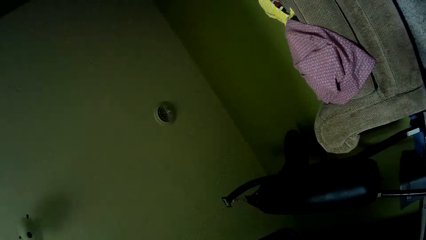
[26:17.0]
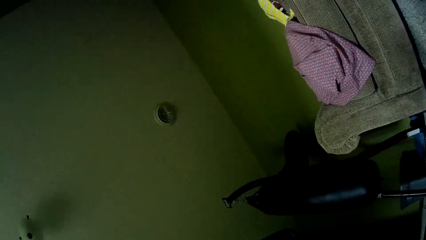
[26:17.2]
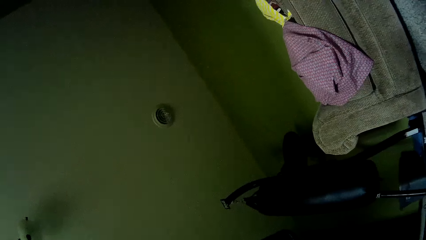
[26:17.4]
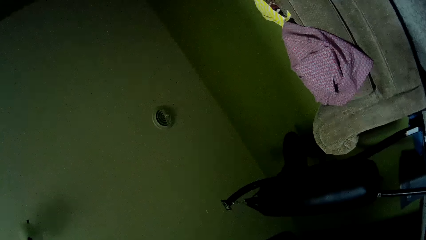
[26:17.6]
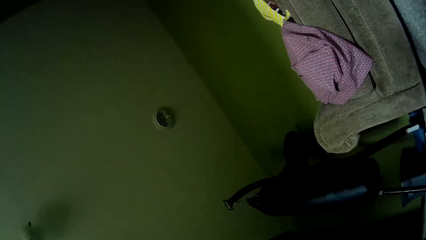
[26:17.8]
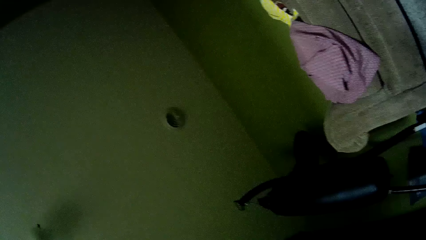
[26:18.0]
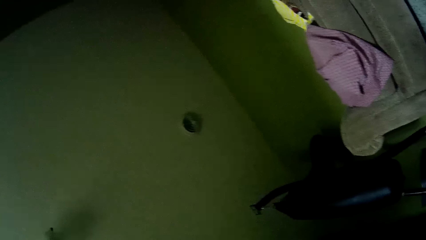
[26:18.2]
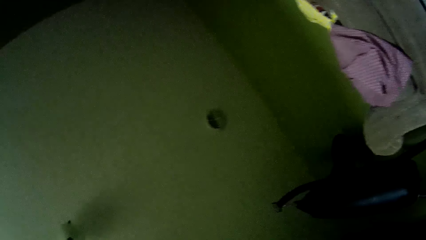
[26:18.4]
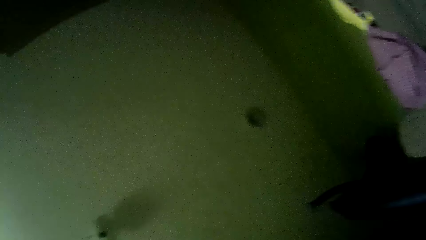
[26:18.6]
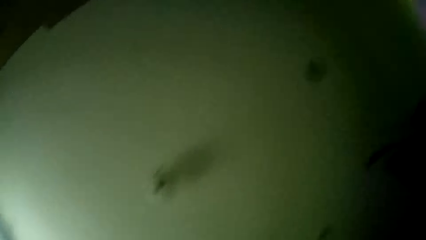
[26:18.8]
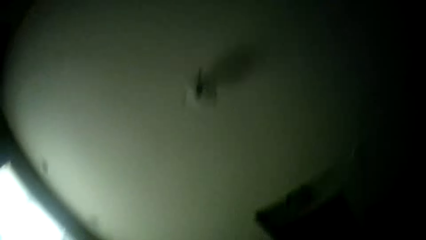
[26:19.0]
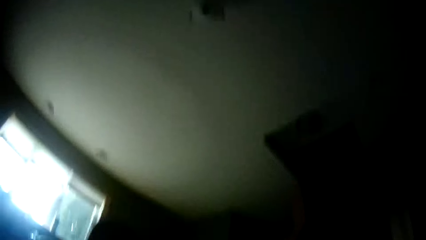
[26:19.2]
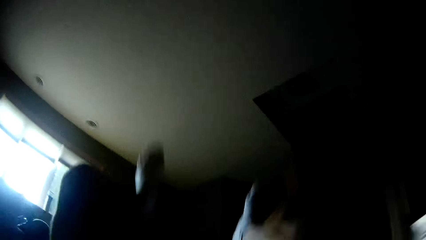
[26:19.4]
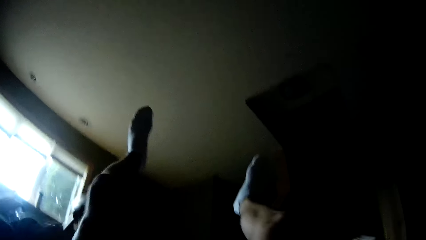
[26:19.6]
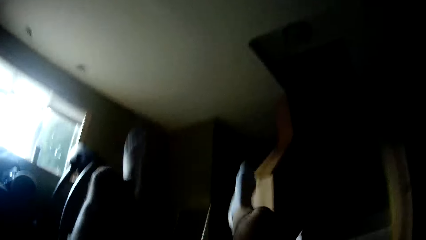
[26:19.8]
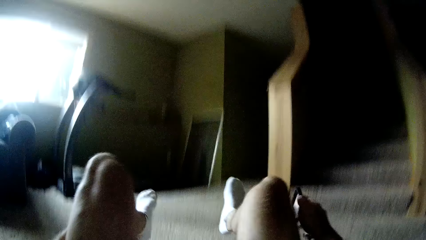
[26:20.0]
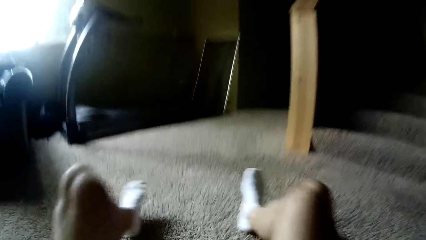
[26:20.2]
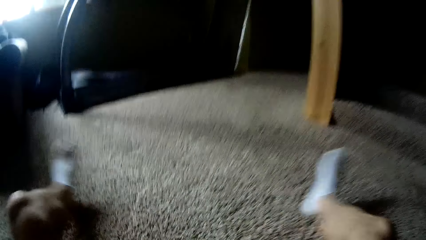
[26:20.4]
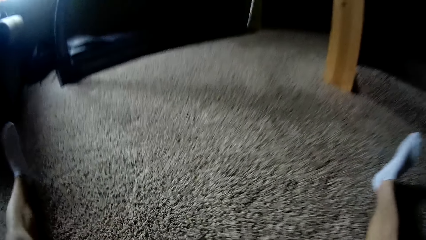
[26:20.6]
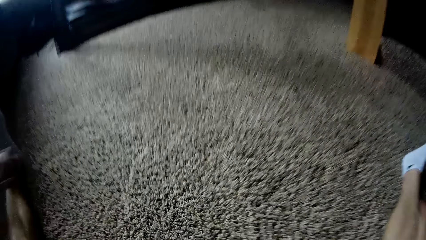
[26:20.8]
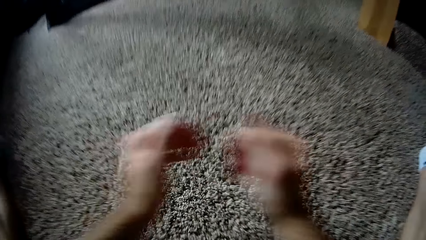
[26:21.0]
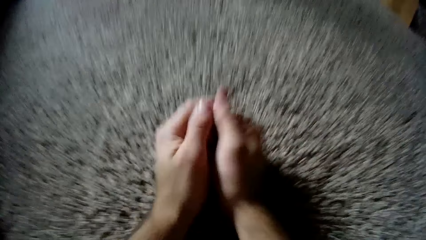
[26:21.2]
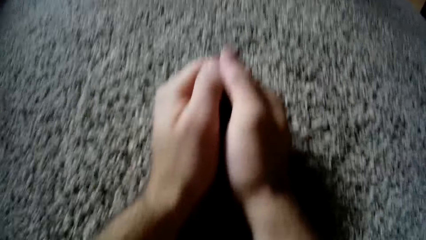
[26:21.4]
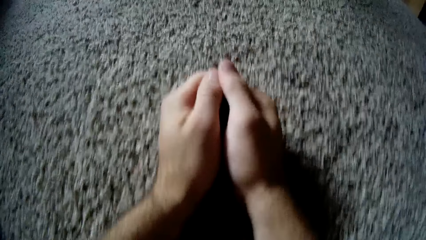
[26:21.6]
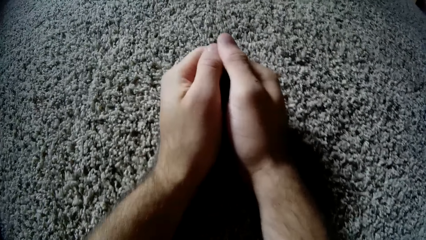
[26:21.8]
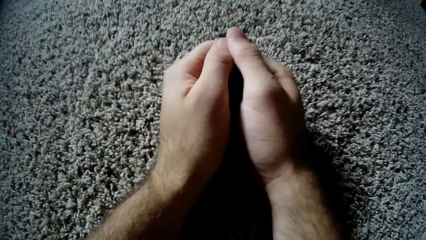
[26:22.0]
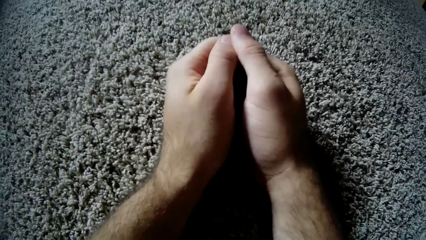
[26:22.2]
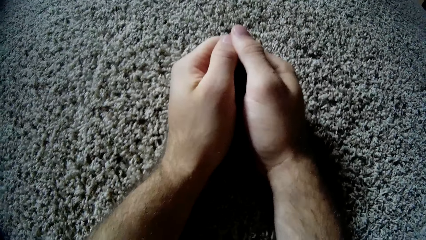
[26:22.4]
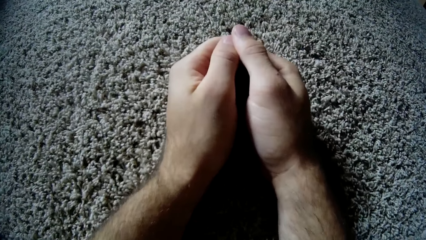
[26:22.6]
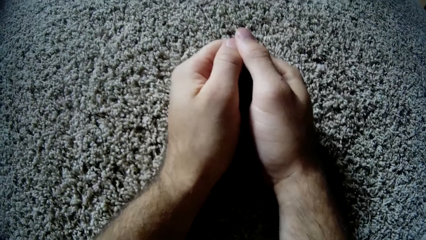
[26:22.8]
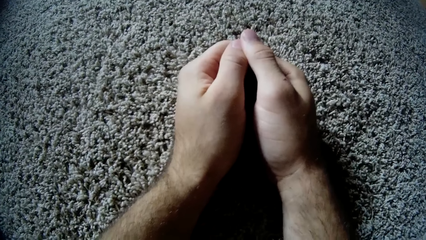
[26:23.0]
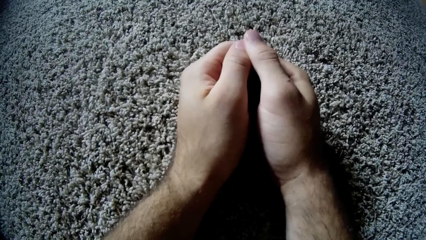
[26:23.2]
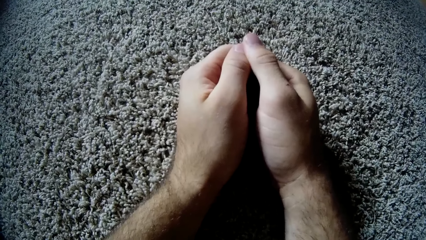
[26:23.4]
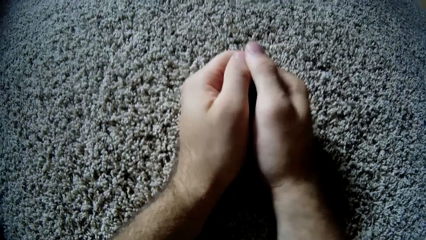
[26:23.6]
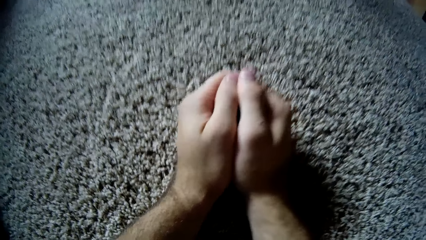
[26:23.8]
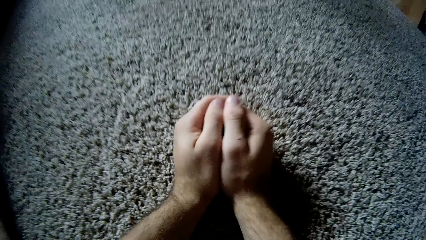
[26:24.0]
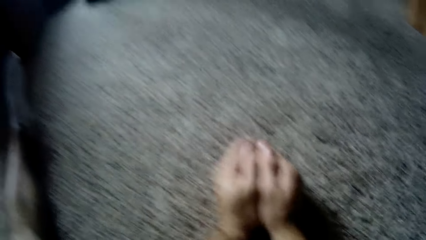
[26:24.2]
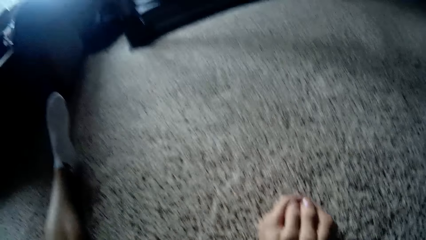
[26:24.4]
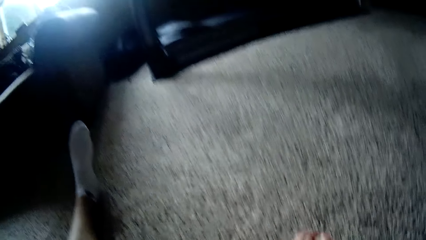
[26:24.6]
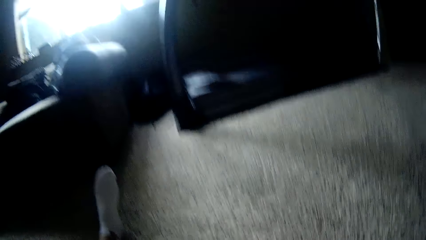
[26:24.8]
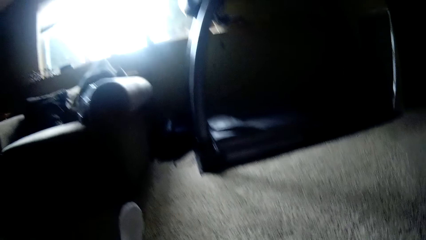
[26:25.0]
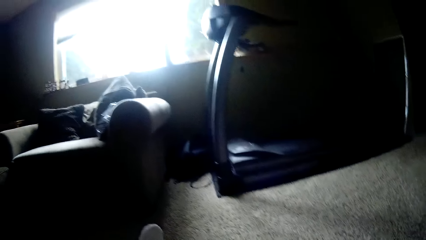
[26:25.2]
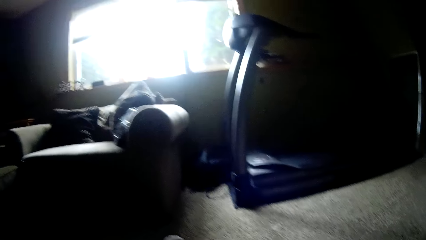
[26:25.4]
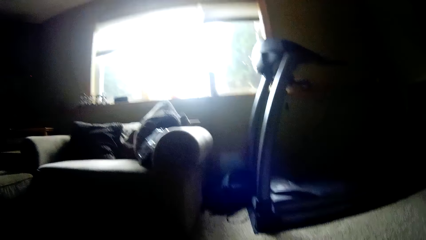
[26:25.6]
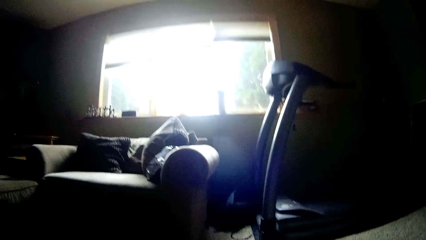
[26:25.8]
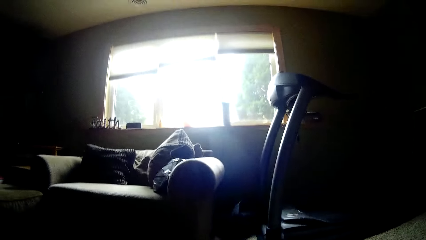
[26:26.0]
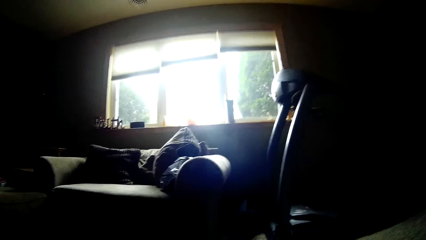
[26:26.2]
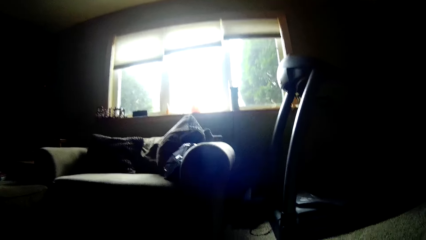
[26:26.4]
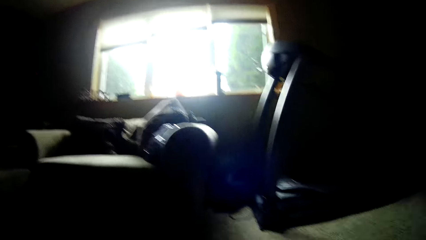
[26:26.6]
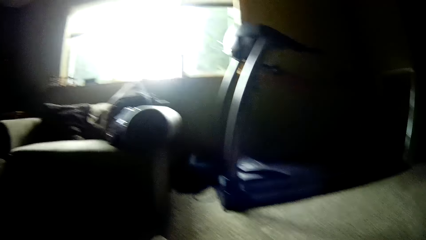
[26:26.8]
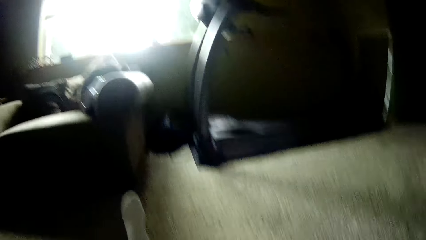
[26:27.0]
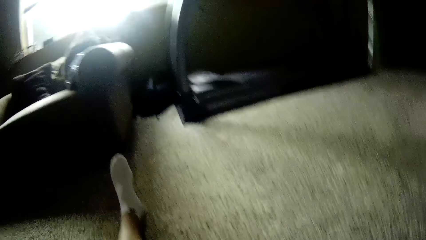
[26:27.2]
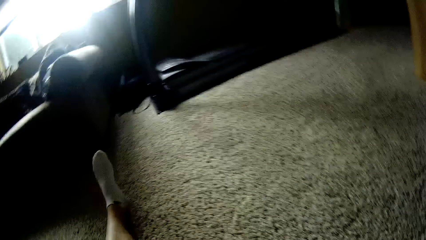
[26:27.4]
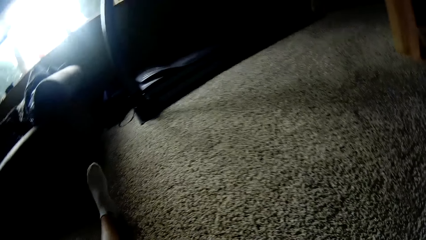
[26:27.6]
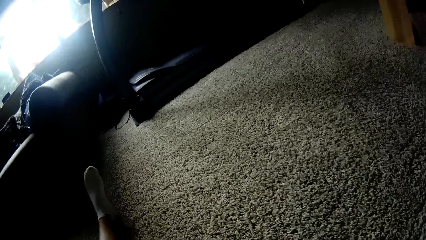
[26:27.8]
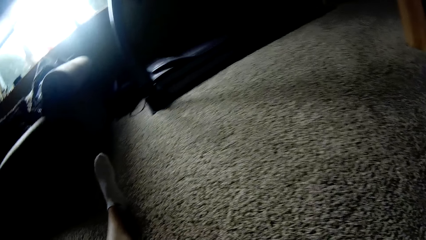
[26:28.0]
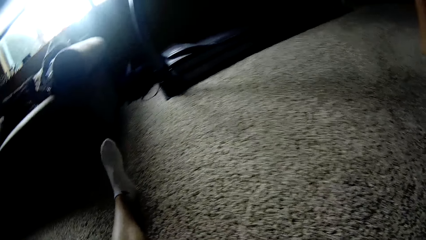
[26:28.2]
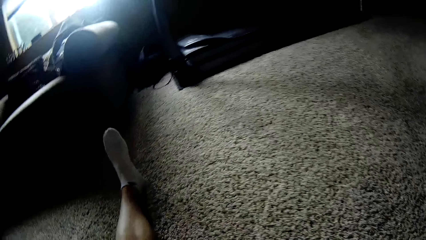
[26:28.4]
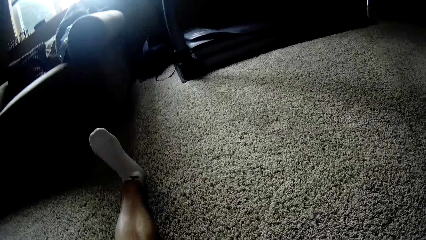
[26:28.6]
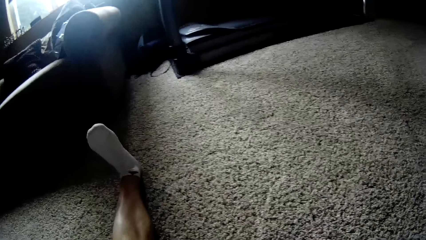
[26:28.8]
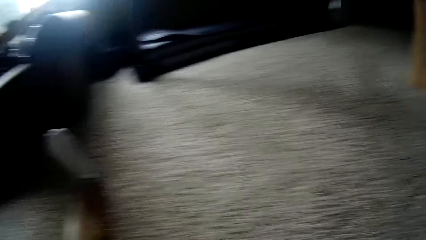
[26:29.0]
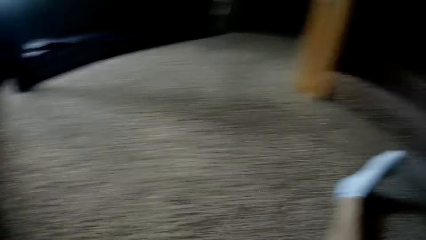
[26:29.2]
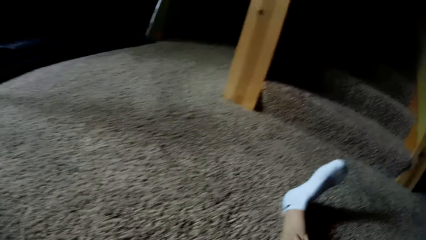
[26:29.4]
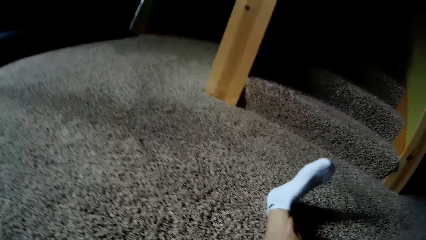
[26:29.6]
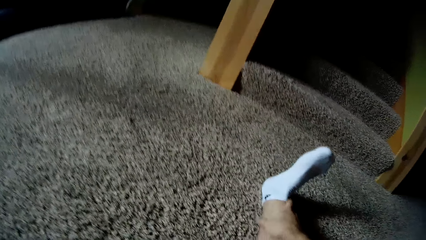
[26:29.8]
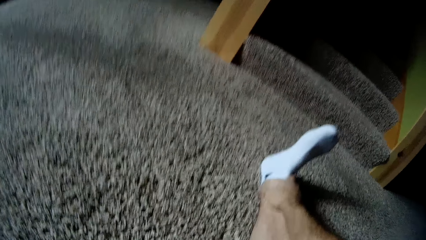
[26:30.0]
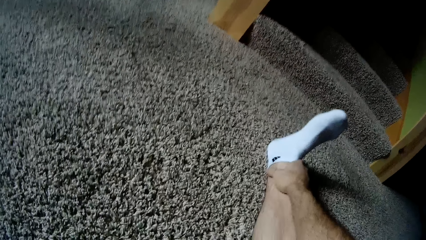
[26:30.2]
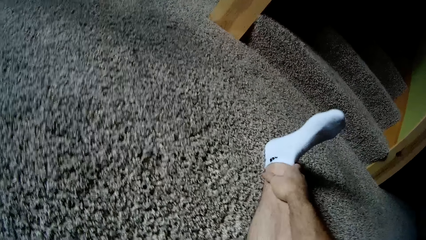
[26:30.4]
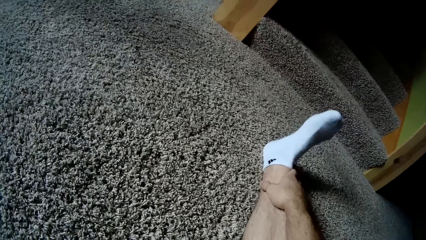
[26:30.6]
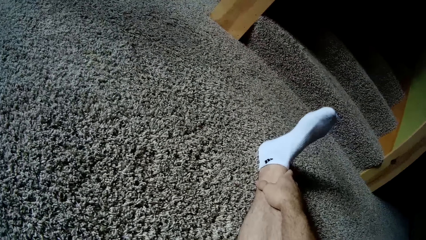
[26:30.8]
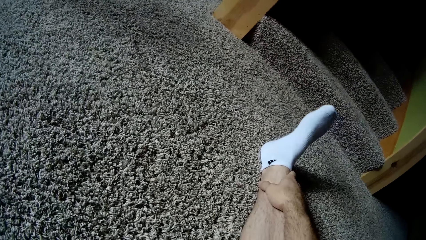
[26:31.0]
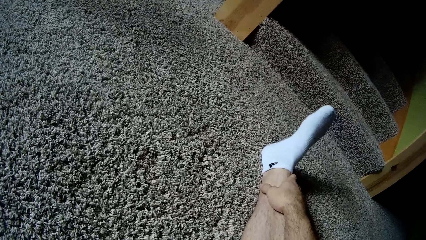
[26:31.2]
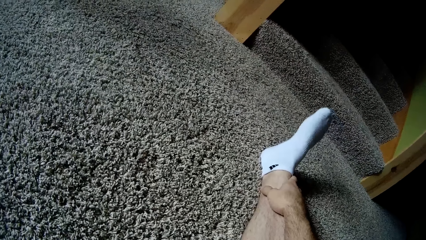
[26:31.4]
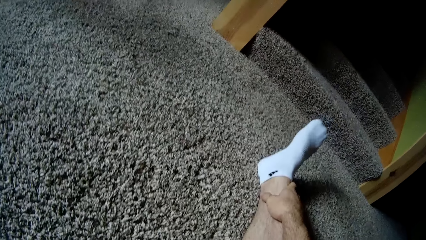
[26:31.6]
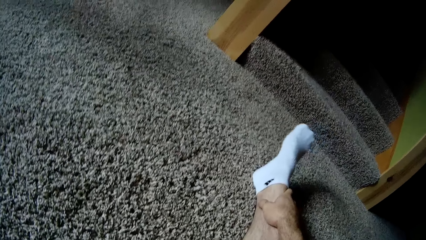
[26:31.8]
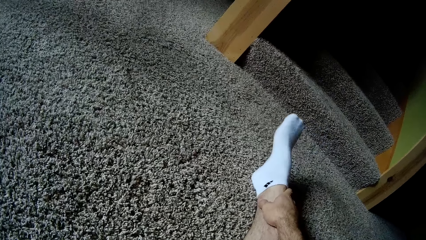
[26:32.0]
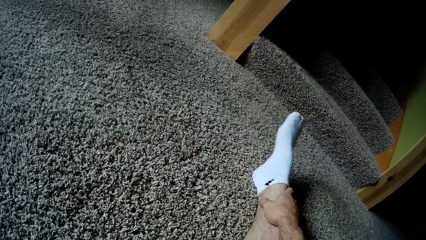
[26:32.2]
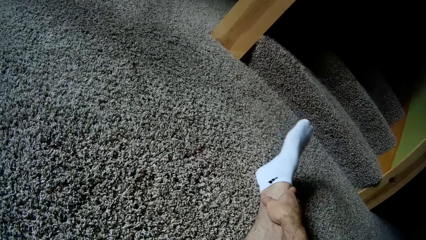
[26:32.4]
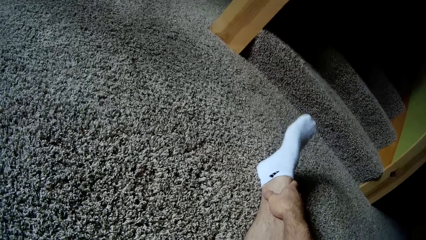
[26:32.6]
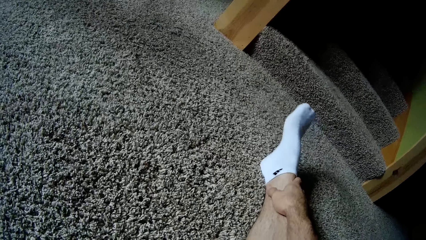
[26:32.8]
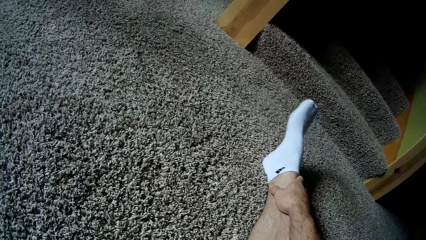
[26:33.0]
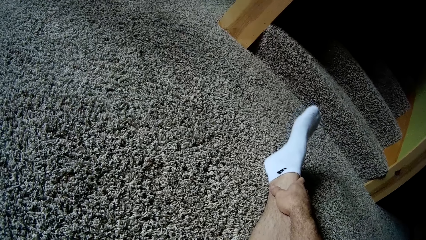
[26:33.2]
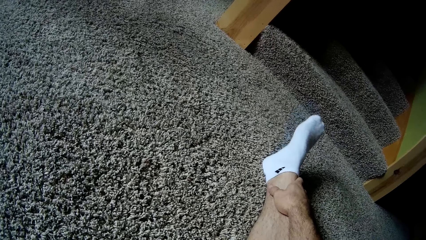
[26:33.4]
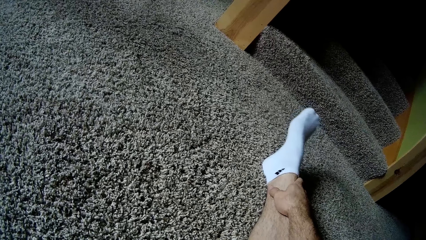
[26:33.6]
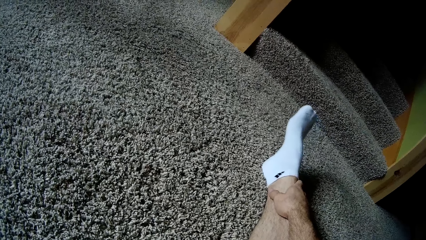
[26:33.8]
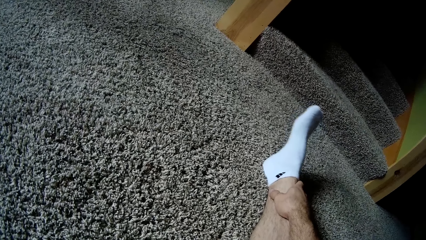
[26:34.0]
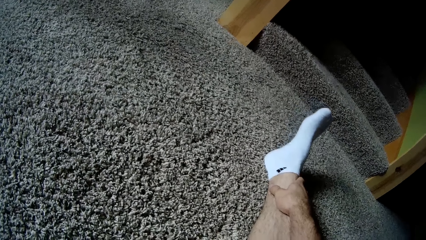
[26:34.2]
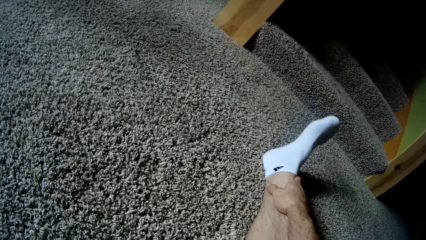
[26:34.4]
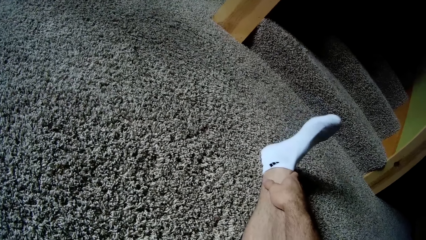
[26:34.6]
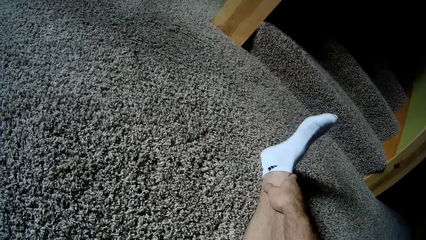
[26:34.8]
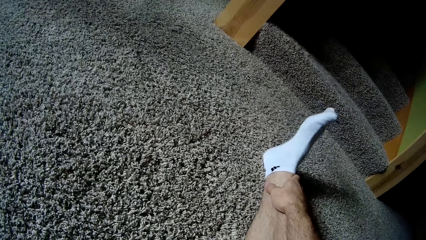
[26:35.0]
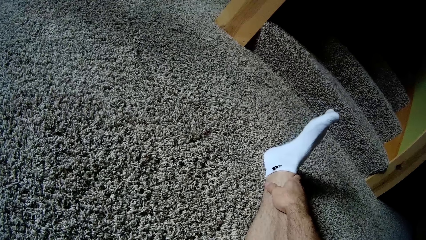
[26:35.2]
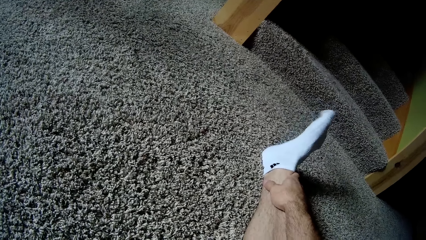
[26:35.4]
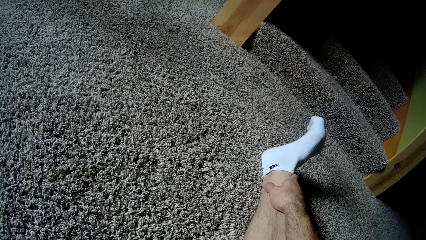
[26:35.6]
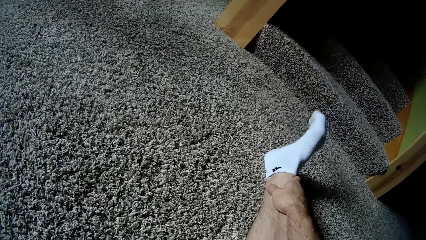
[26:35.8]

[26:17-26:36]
The camera wearer moves the legs. He touches the floor with both hands. He puts the hands on the carpet. He looks at the hands. He looks around. He touches his right leg with his right hand. He moves his right leg.
